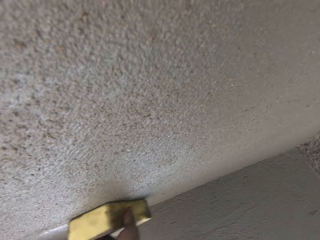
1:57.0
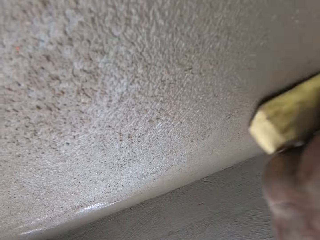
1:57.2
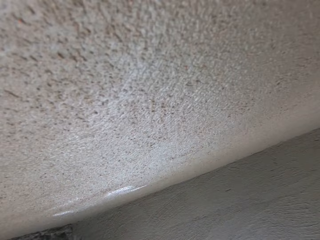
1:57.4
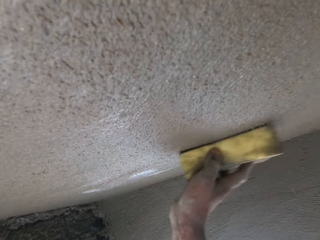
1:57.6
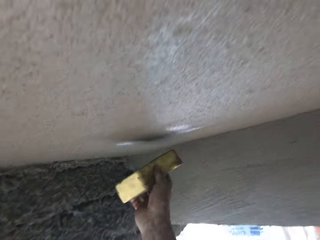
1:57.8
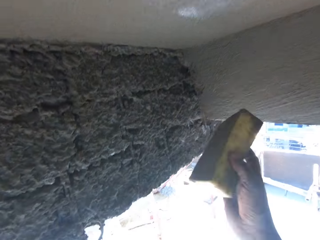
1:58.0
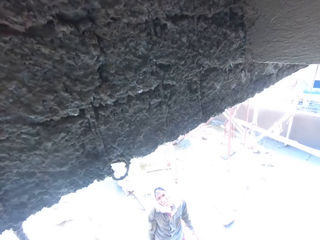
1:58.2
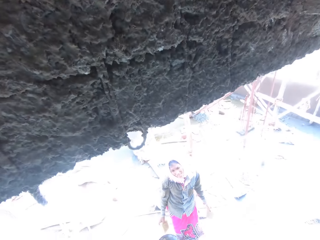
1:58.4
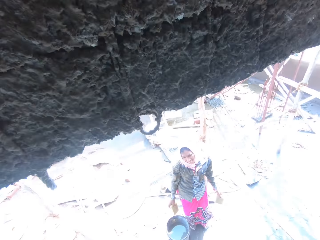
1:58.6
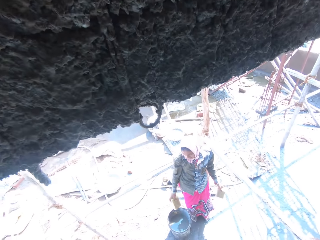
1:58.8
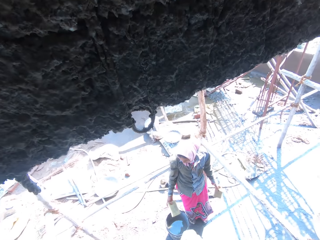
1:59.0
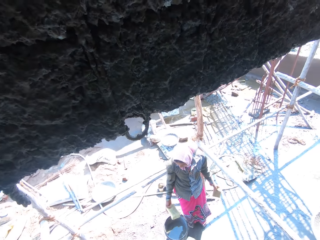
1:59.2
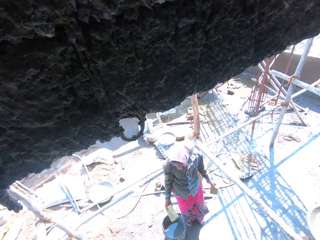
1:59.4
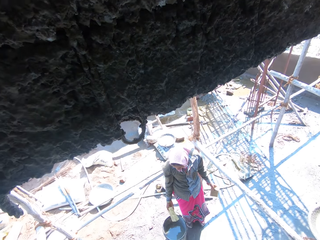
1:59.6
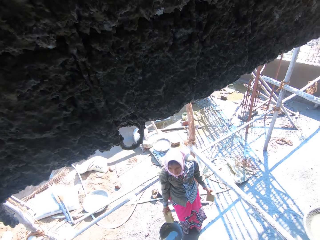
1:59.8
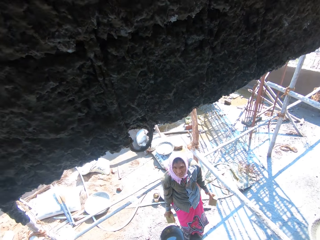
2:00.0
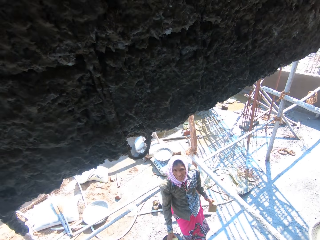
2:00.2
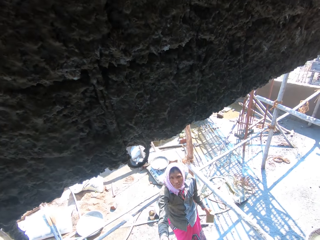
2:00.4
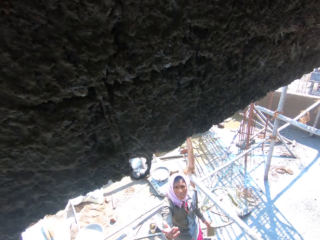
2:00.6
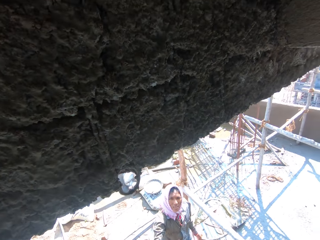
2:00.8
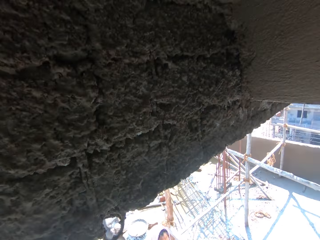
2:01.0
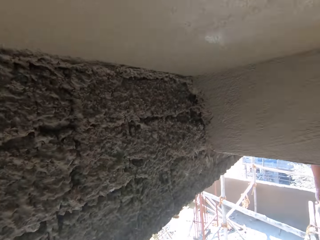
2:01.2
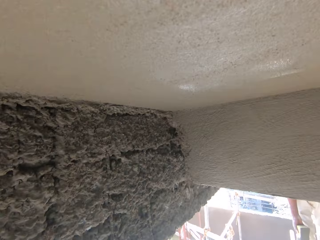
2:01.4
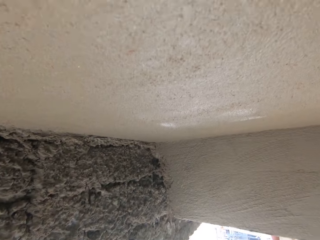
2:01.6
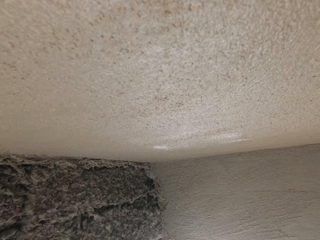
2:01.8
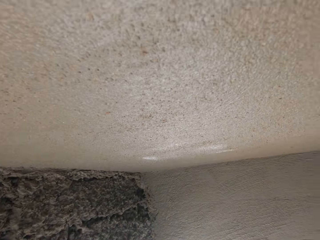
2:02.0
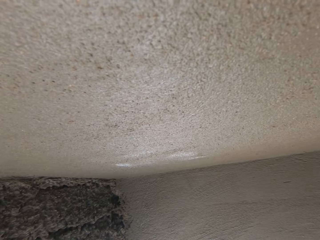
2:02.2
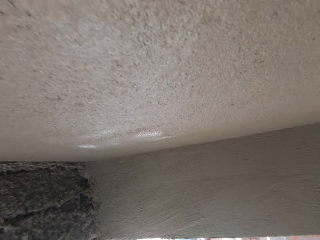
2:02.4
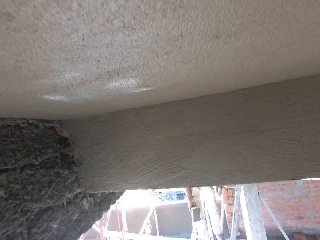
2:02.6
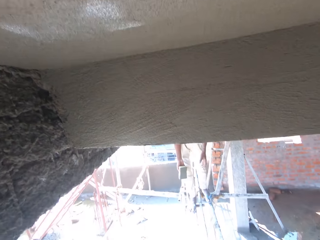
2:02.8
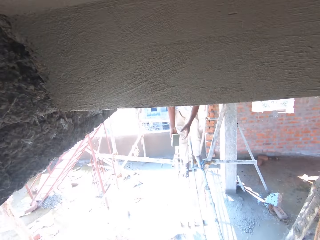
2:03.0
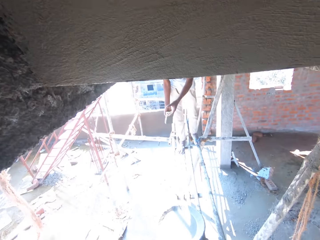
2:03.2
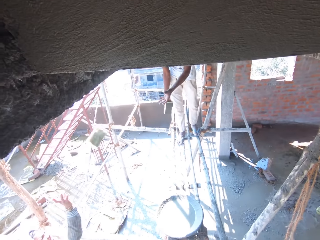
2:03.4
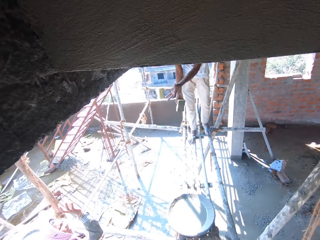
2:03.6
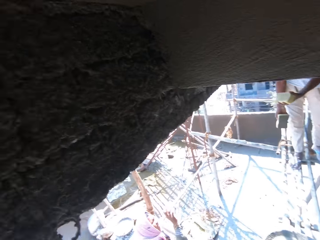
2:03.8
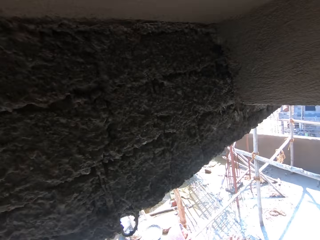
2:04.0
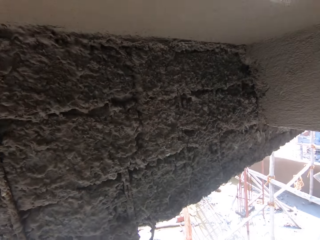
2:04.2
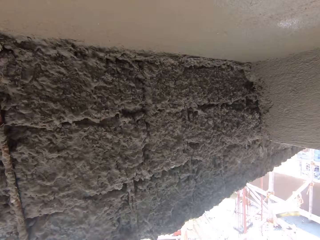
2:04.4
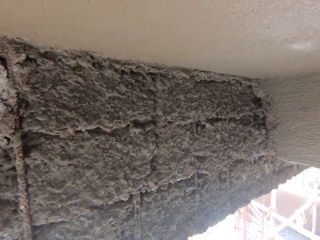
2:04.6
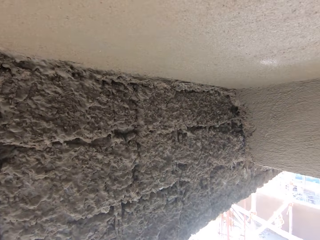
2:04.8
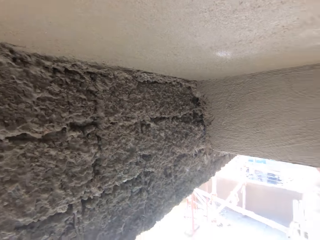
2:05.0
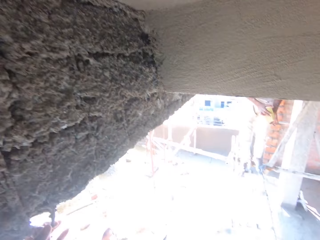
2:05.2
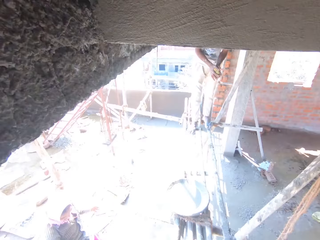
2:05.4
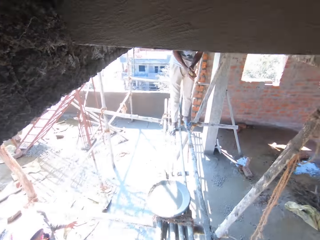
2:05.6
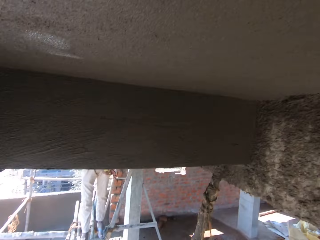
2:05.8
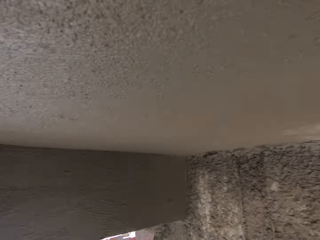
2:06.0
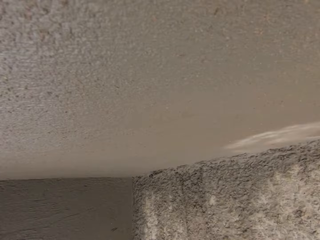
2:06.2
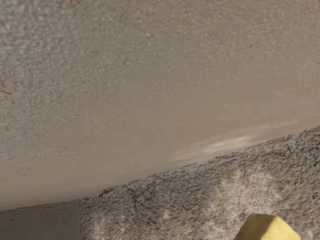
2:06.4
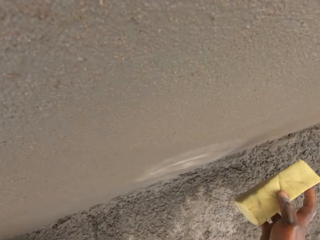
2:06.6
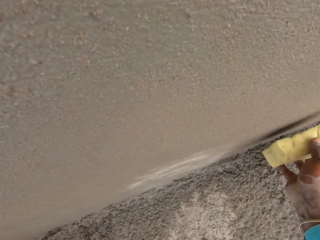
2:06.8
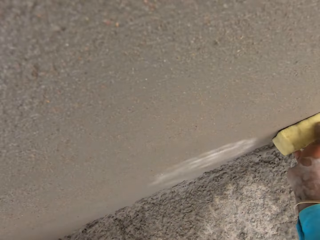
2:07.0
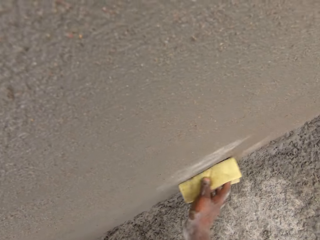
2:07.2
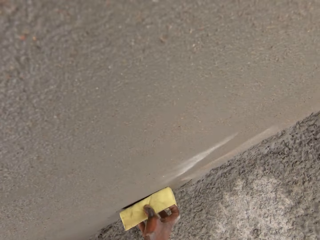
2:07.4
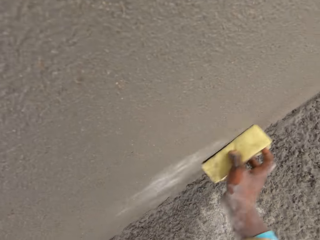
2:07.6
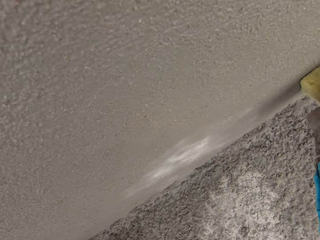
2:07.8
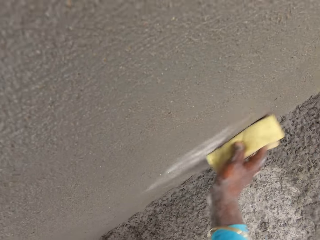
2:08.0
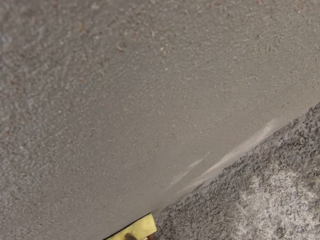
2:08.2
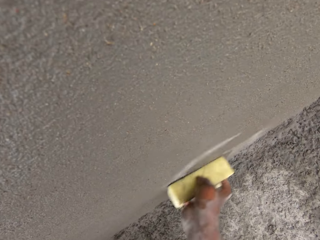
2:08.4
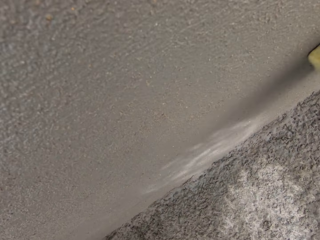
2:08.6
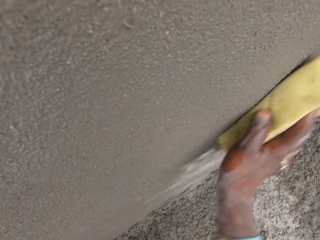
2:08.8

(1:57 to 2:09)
A person converses with the camera wearer. The camera wearer looks down. They look around. They converse with the person. A woman throws a sponge to the camera wearer. The camera wearer looks up. The person converses with the camera wearer. The camera wearer converses with the person. They look up. They smoothen the wall. They clean the upper floor.

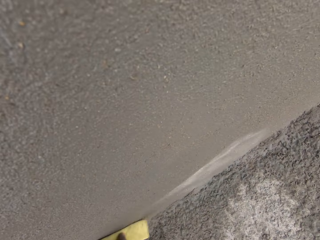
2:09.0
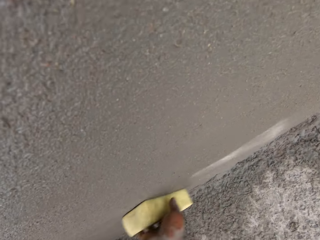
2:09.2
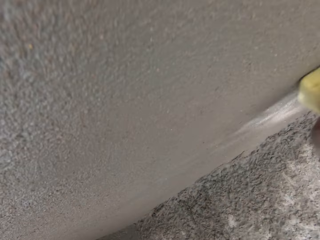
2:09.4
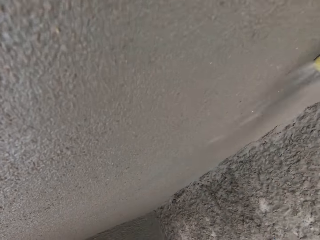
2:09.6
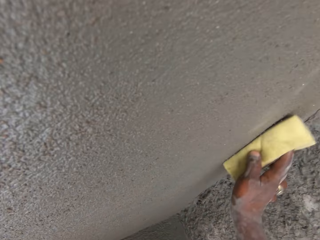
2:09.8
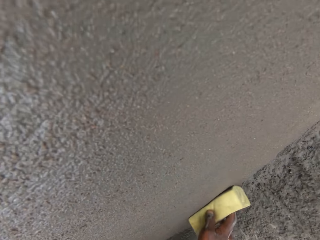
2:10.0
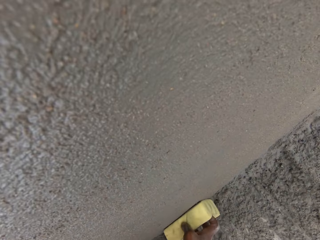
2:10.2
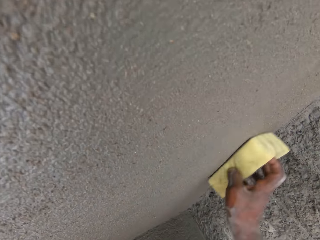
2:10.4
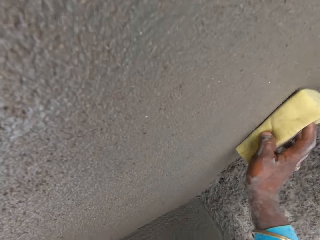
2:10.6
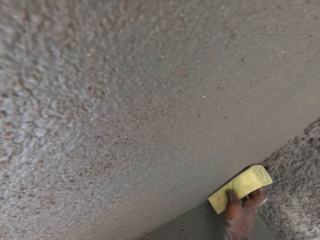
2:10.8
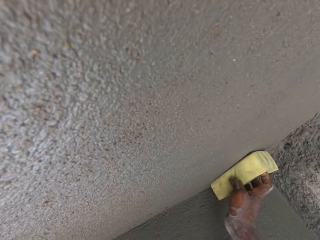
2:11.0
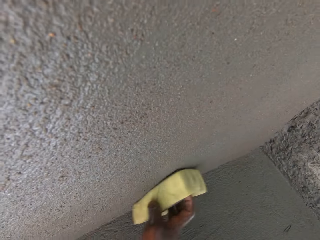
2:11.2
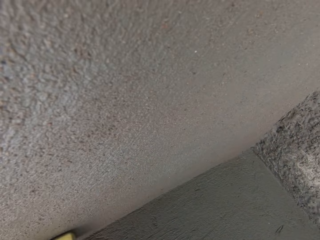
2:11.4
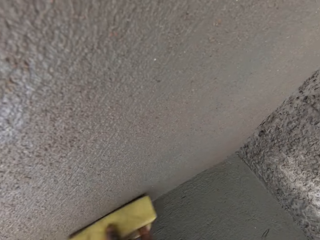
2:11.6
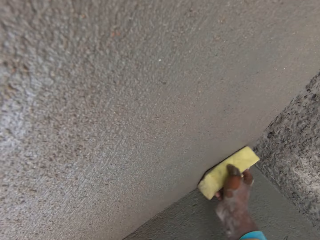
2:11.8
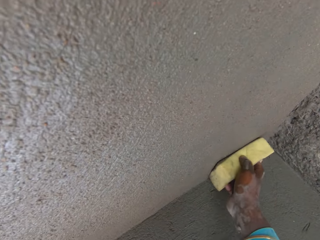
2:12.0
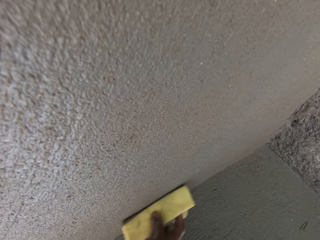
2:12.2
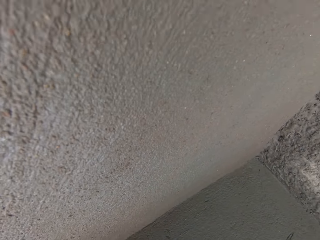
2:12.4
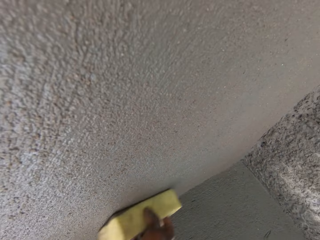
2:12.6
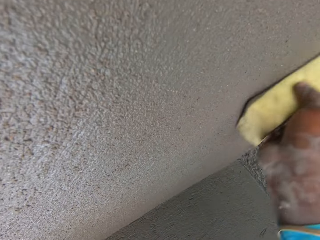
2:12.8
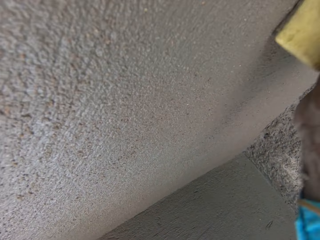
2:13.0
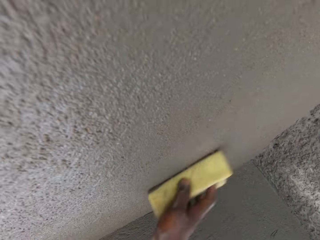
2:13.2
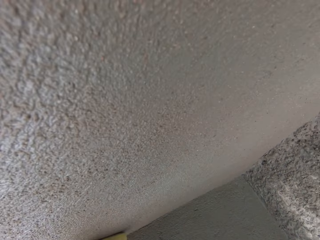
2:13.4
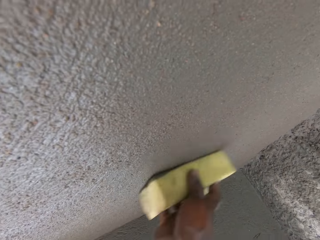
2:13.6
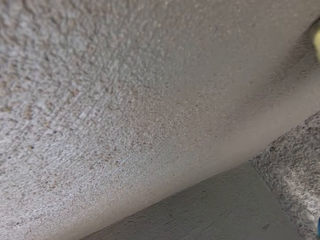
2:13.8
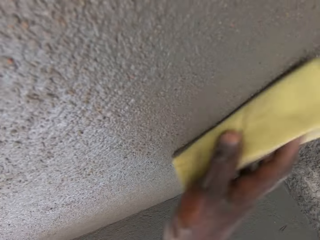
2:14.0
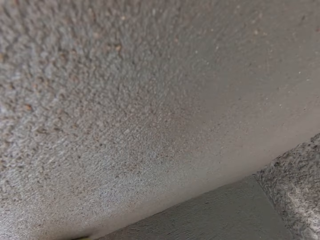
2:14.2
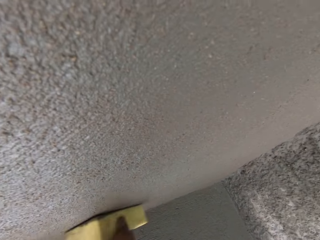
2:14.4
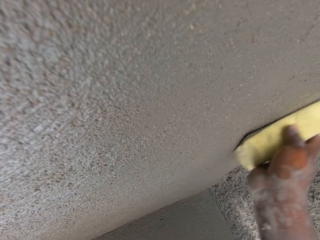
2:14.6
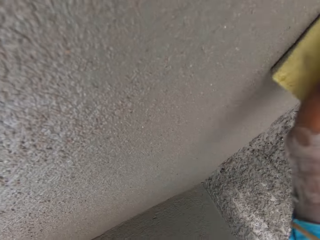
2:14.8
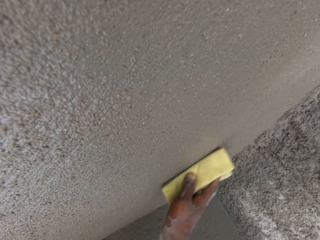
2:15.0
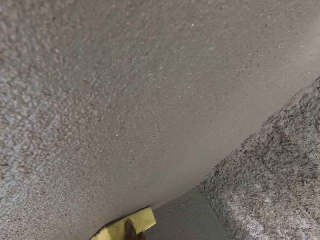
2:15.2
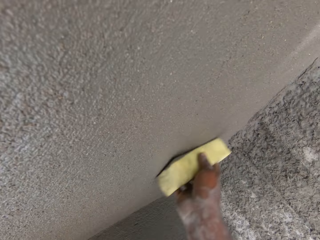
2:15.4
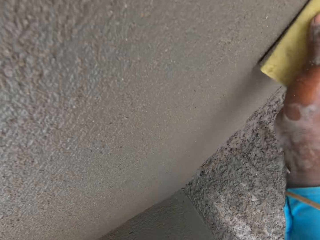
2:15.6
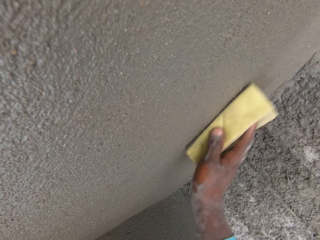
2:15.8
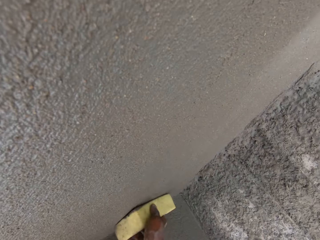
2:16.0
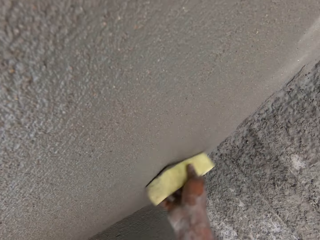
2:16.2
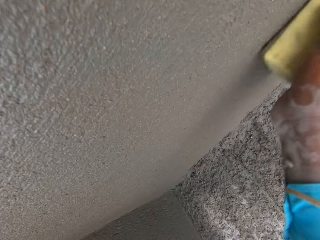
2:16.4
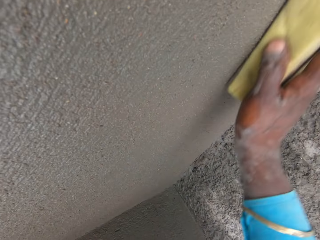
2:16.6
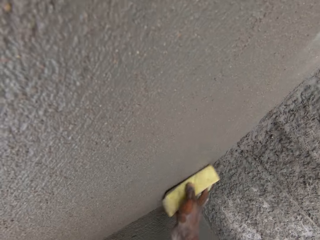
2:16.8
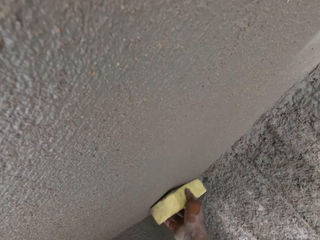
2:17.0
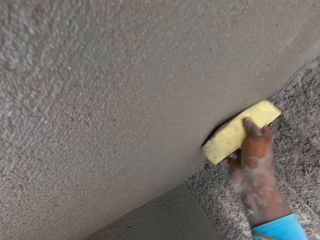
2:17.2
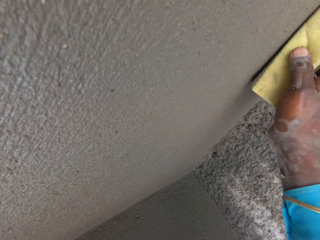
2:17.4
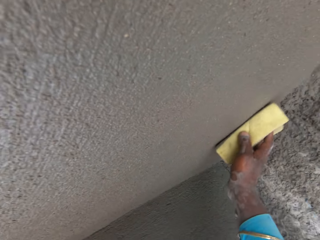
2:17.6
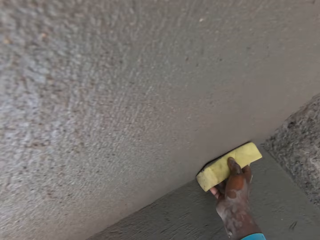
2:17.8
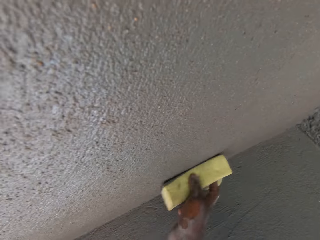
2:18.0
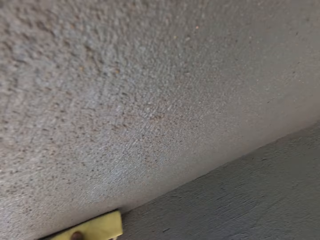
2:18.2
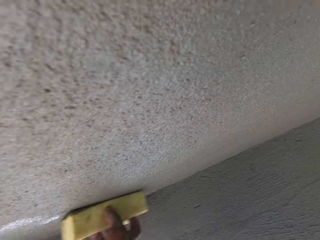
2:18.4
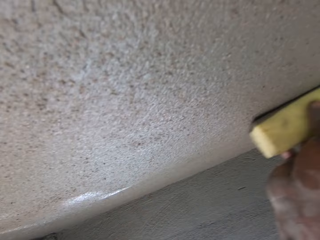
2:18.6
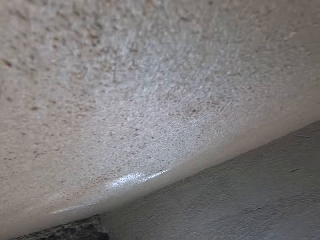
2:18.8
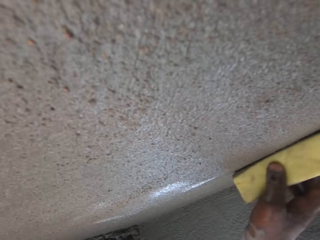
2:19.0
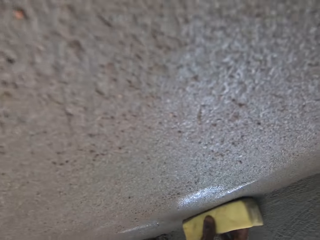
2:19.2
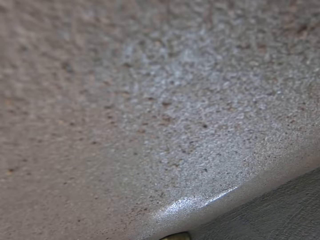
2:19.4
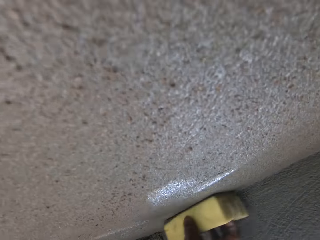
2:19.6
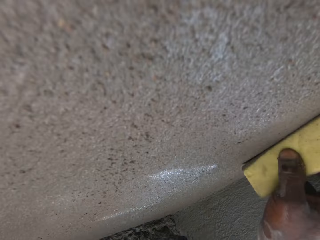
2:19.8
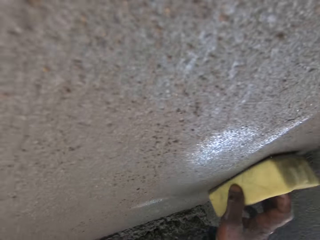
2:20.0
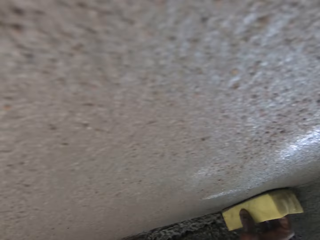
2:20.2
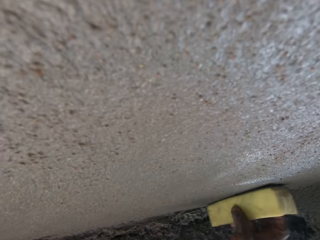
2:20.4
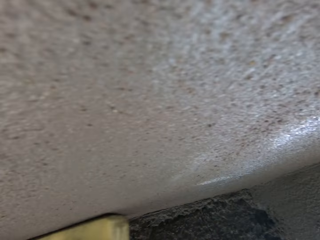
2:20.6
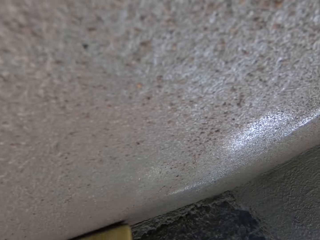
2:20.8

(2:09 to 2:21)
A person converses with the camera wearer. The camera wearer converses with the person. The person converses with the camera wearer. The person converses with the camera wearer again. The camera wearer converses with the person. The person converses with the camera wearer.
